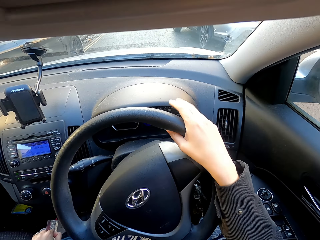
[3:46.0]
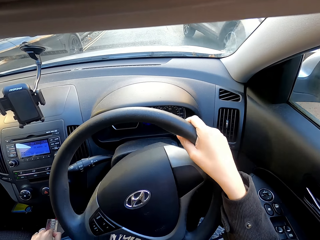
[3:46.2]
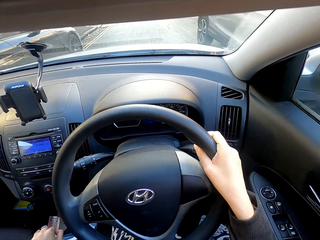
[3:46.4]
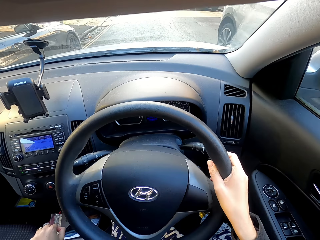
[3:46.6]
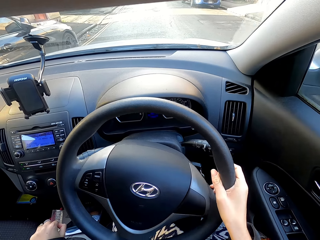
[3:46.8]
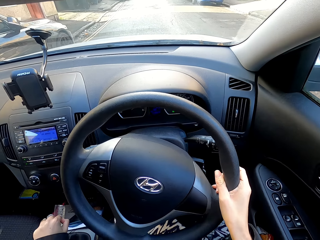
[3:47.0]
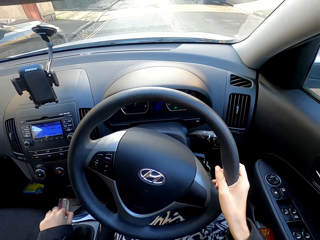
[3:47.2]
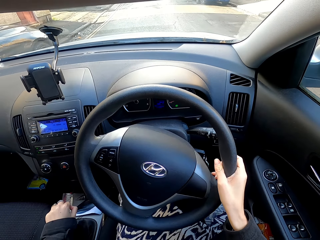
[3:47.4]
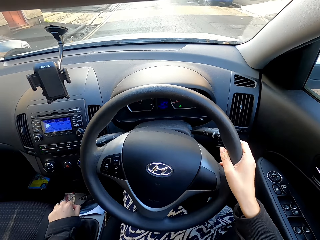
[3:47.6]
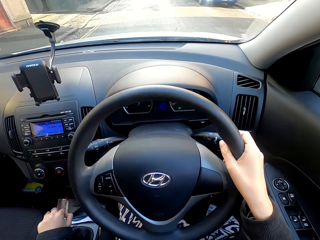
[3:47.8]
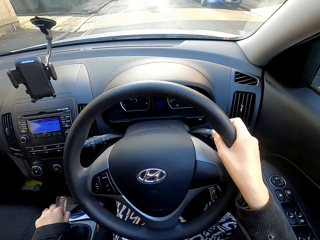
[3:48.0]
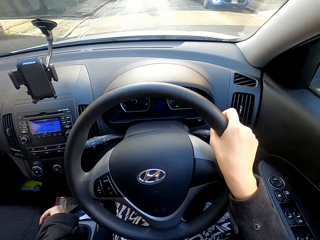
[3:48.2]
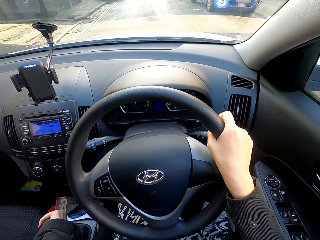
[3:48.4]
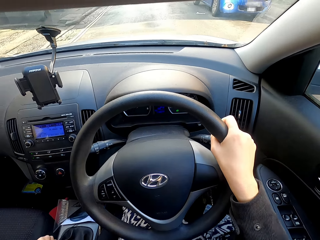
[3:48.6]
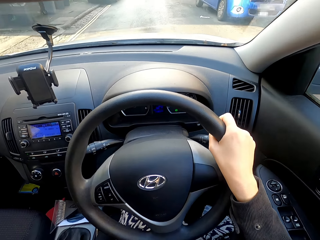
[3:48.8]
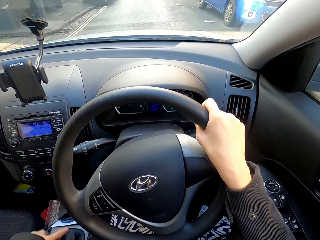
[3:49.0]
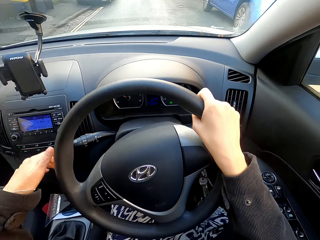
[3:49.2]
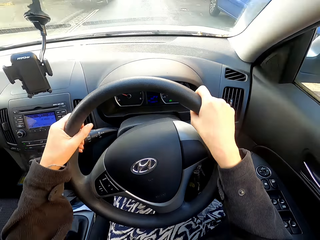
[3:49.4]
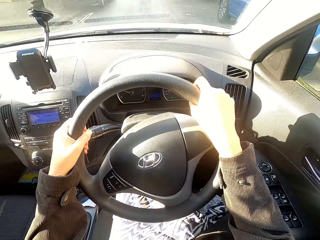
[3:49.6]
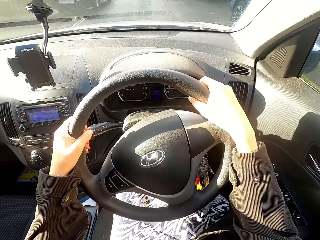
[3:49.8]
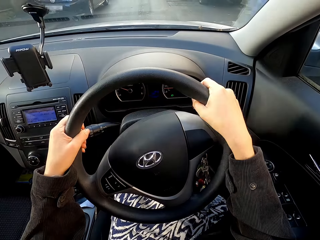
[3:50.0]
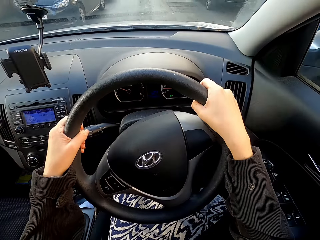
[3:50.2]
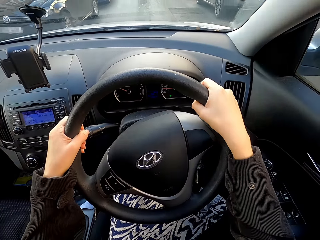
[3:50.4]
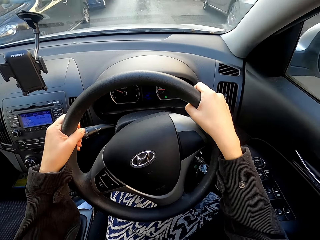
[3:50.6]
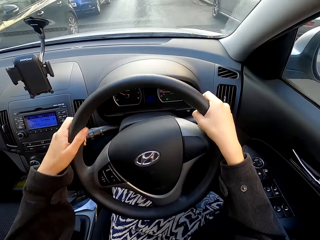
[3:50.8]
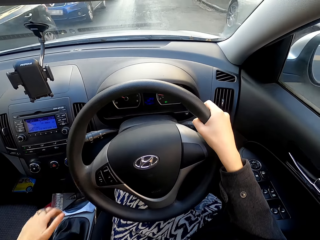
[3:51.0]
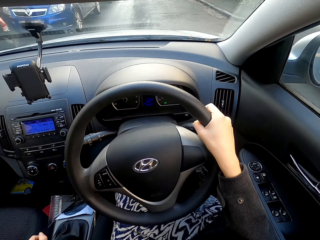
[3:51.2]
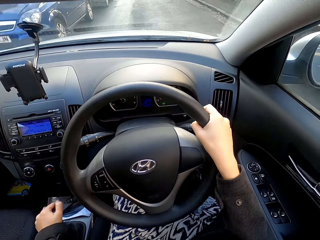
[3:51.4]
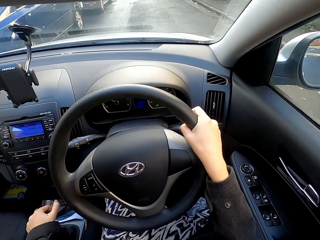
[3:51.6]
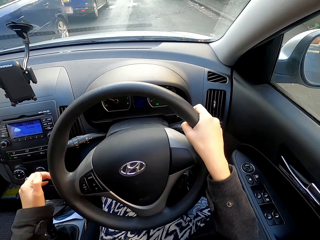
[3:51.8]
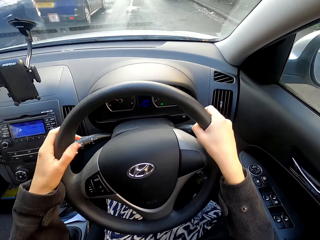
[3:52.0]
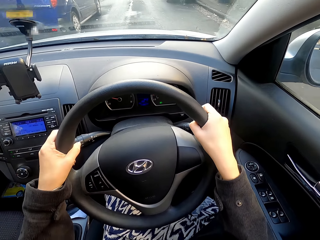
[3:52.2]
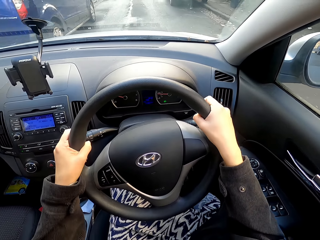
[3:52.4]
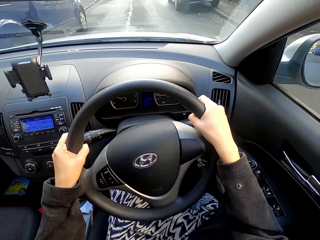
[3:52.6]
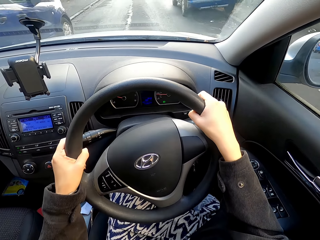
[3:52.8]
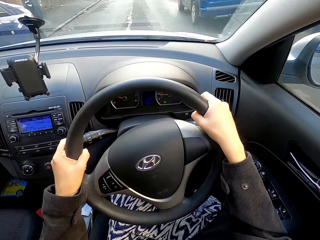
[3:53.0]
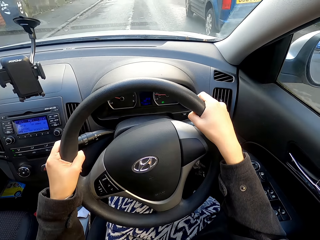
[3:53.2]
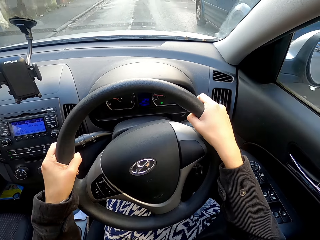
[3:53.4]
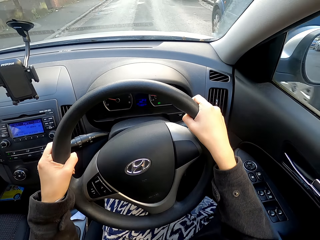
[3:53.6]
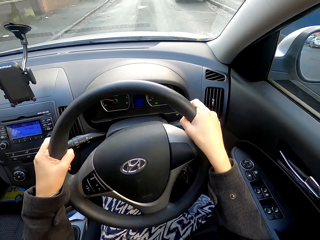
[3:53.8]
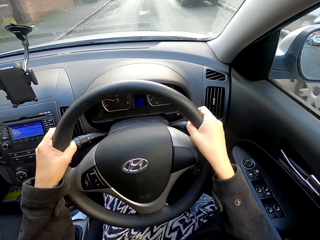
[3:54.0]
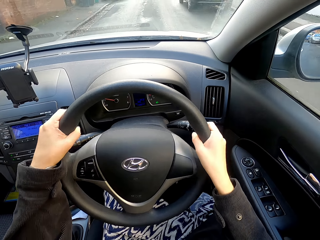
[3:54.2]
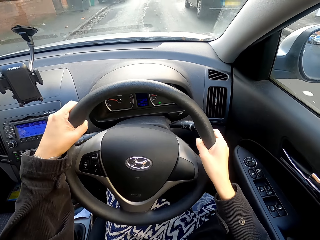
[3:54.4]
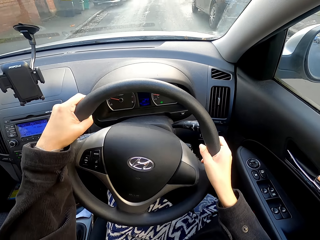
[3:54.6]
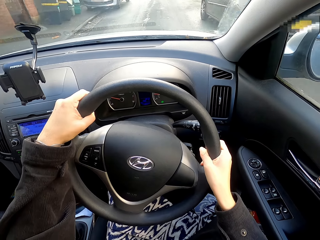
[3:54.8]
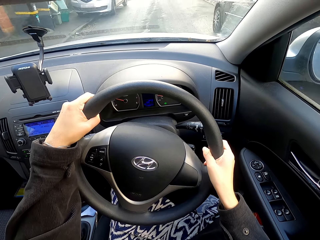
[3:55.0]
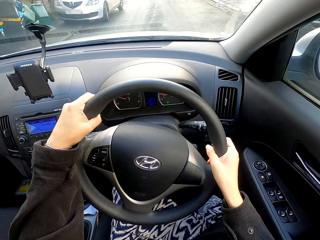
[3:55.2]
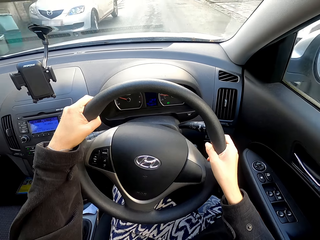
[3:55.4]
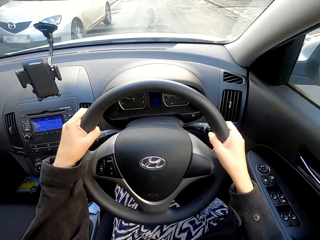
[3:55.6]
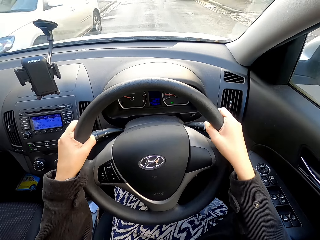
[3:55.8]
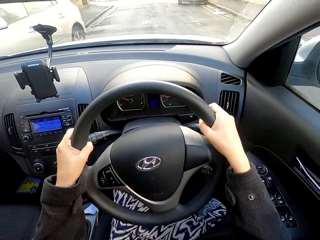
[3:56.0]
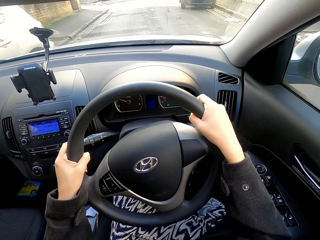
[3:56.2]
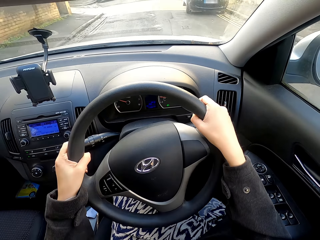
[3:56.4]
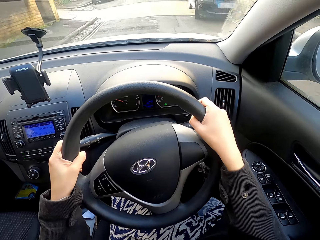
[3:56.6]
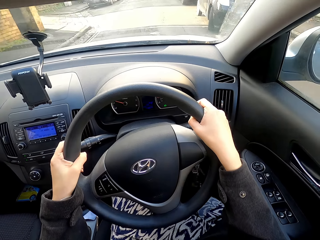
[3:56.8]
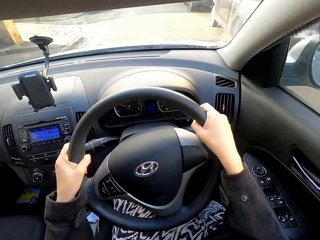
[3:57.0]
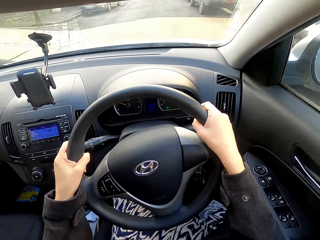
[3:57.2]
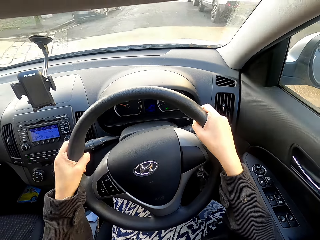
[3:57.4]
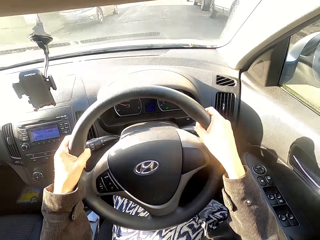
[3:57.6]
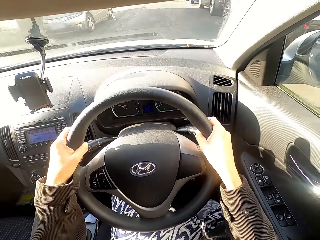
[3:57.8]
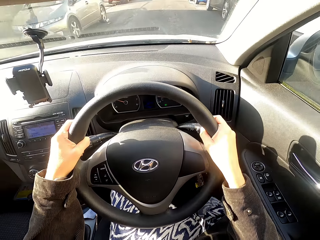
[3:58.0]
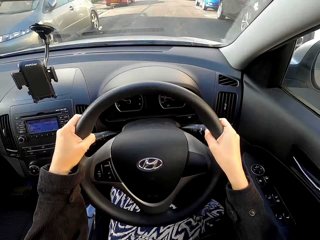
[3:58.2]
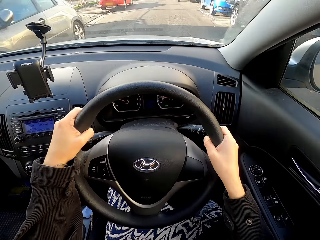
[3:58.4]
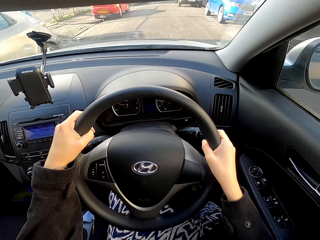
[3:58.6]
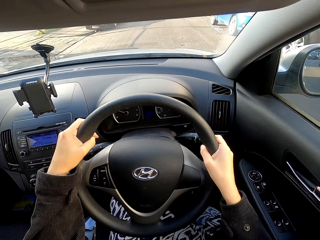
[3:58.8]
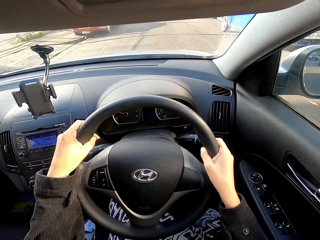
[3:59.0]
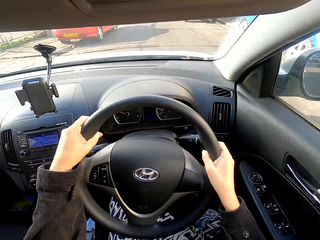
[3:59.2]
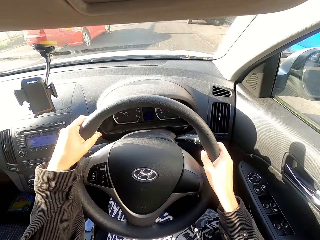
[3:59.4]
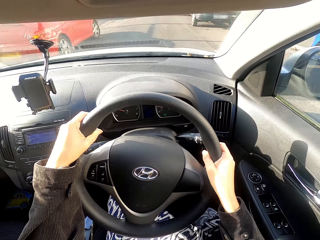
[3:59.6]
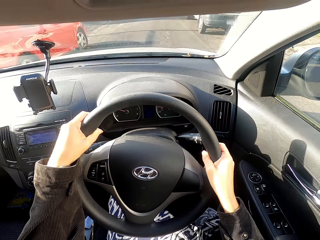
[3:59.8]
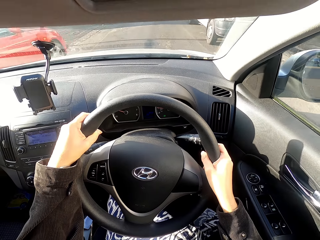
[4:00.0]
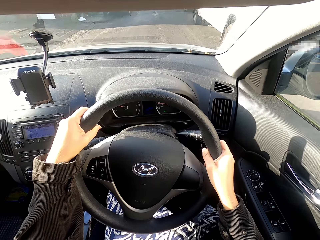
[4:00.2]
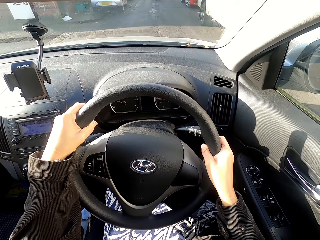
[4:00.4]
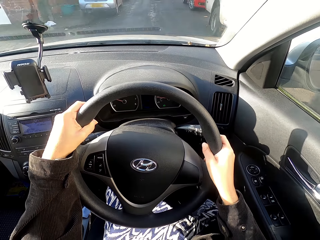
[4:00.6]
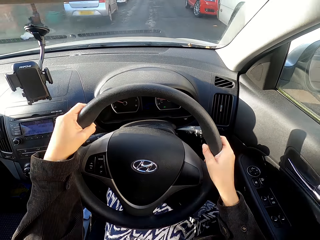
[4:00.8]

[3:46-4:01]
The camera wearer holds onto the gear control with the left hand. They change the car gear. They change the car gear again. They drive the car.

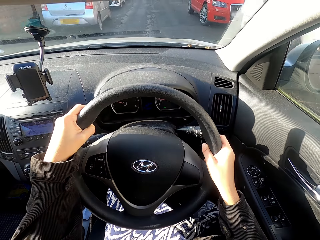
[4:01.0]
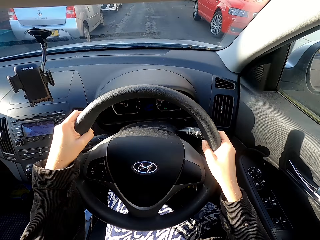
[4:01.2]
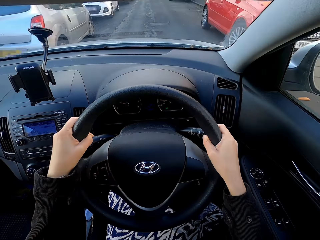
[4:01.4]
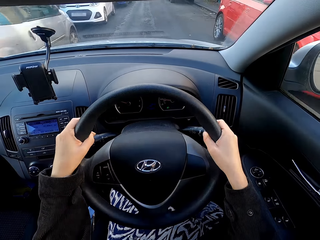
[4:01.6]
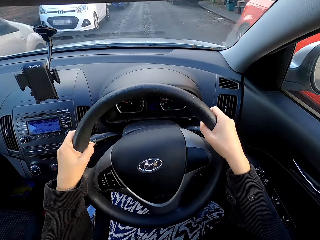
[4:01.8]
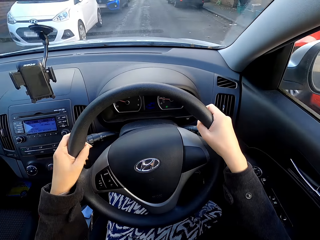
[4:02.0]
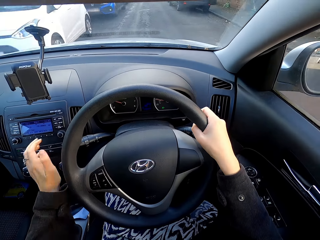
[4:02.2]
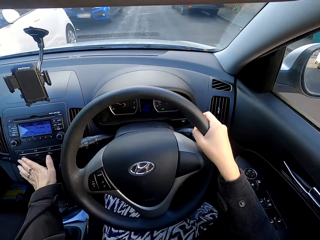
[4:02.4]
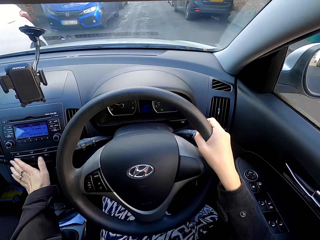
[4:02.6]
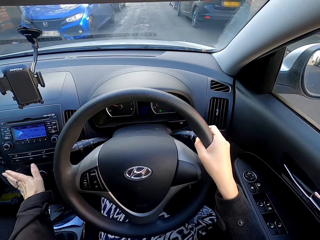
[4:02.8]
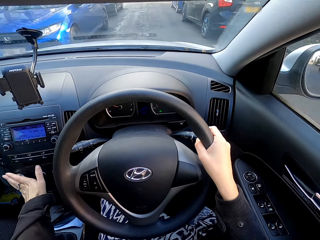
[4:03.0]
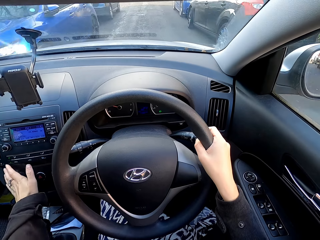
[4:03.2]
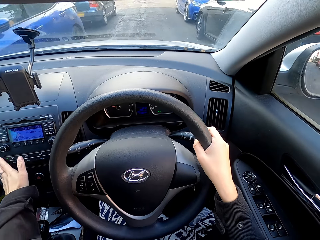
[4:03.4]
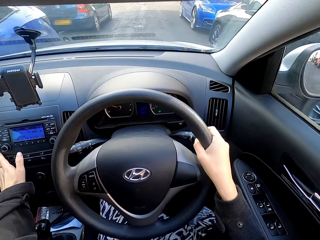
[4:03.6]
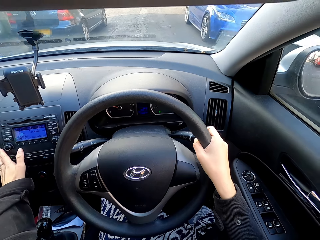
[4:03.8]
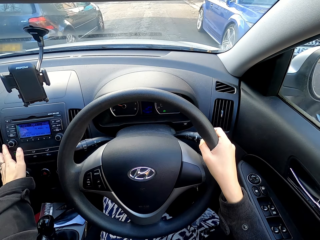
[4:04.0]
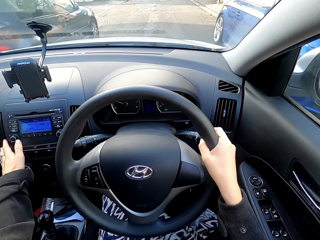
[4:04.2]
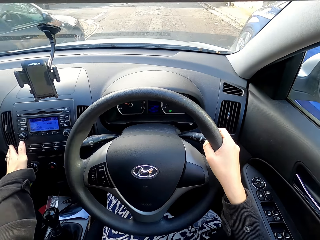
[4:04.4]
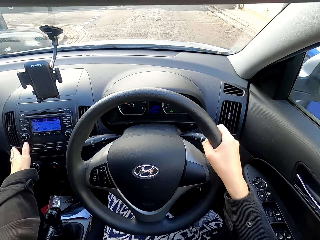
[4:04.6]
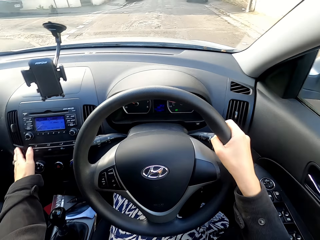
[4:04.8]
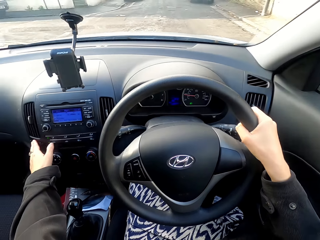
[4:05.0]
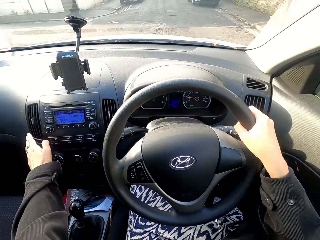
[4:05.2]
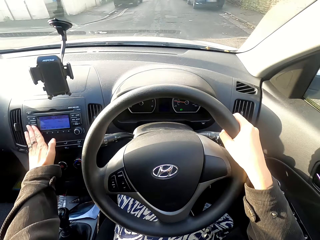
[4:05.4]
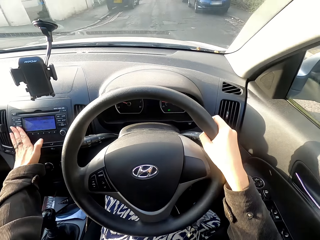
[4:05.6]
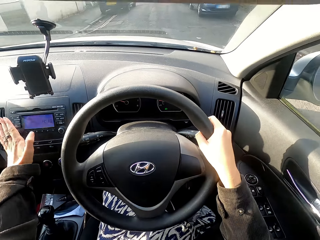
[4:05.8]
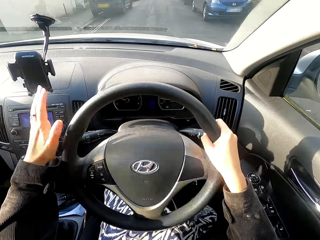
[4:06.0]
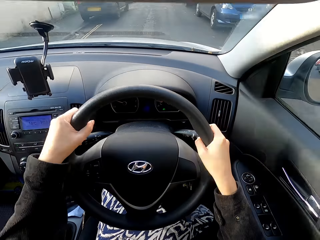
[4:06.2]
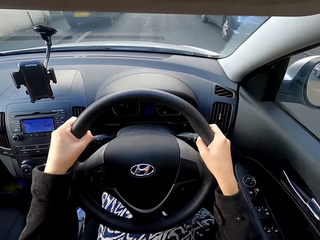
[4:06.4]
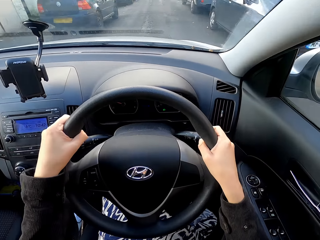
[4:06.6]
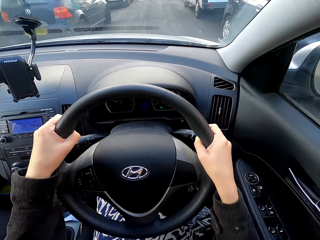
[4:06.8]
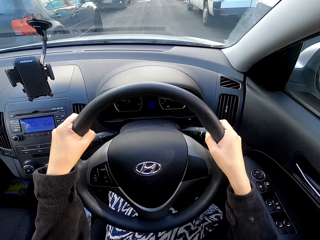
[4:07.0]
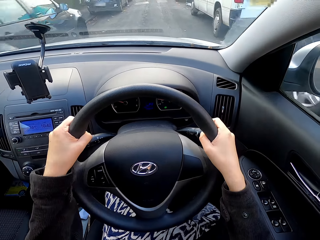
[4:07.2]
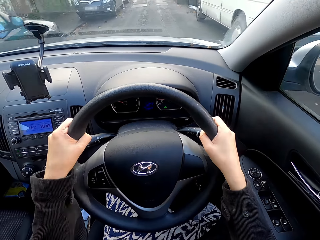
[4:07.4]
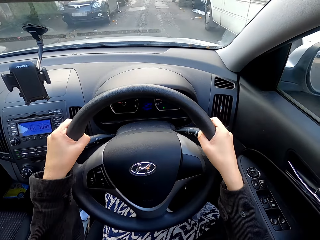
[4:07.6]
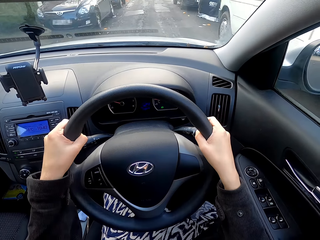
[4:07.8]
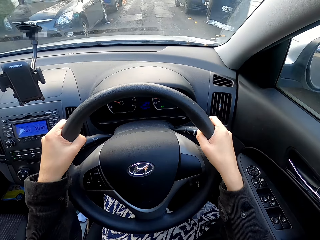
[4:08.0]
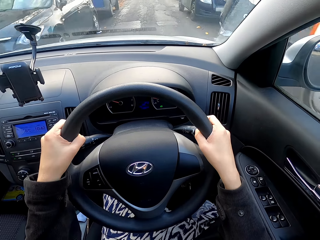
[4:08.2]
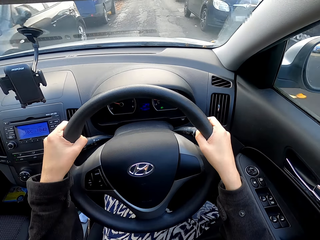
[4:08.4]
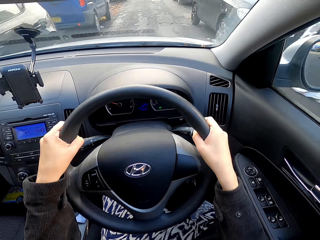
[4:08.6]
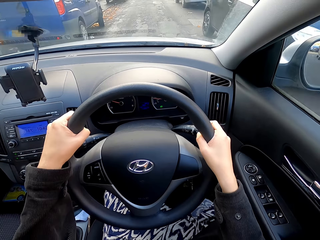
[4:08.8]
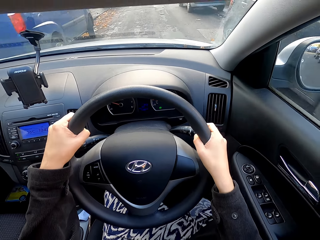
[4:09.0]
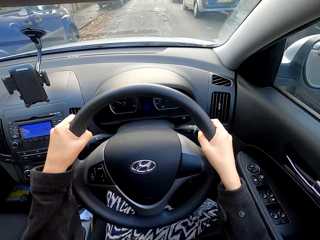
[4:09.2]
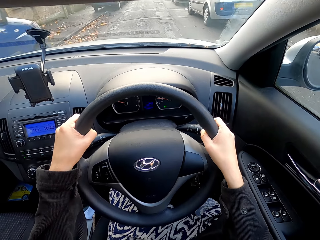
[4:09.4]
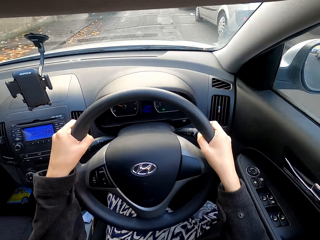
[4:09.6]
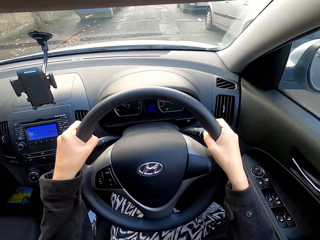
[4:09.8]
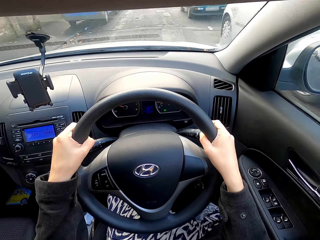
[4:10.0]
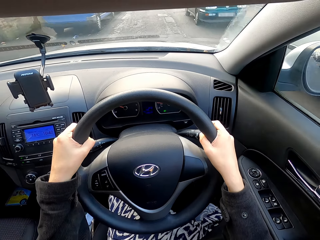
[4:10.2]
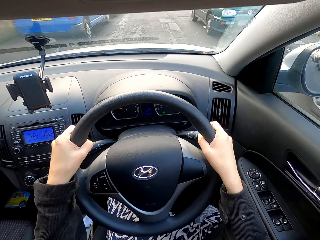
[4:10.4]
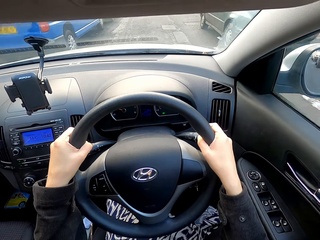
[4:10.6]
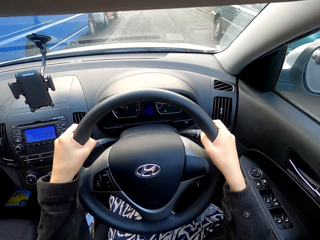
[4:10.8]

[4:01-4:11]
The camera wearer clicks on the radio system.
